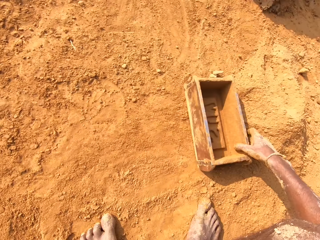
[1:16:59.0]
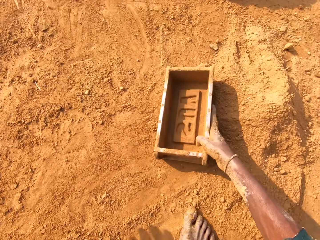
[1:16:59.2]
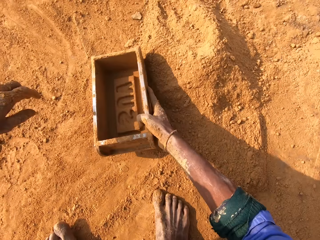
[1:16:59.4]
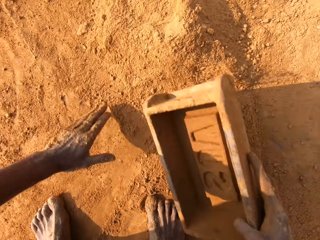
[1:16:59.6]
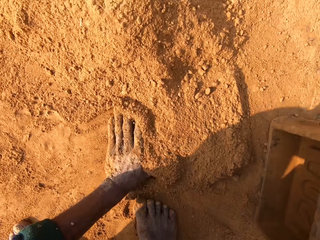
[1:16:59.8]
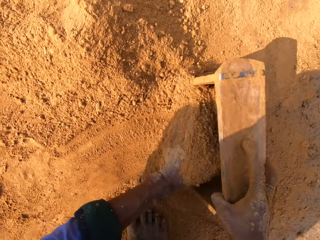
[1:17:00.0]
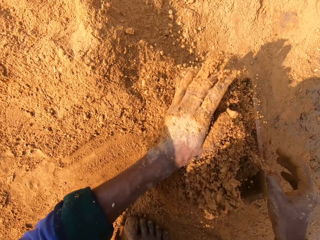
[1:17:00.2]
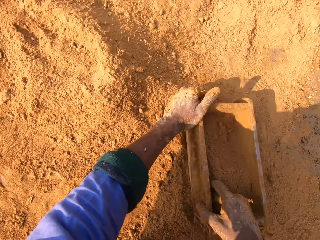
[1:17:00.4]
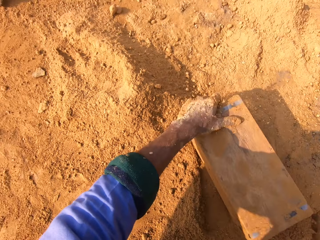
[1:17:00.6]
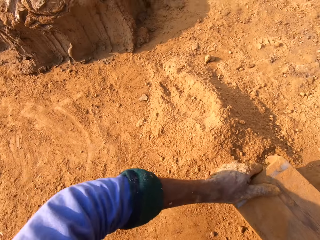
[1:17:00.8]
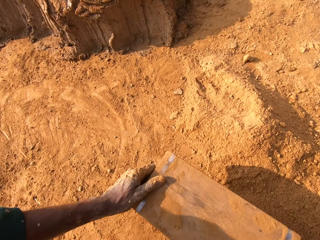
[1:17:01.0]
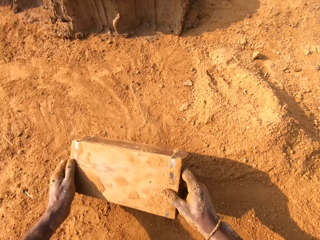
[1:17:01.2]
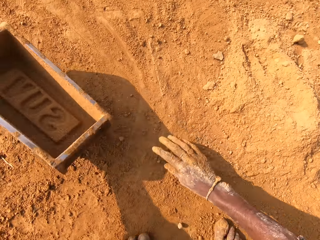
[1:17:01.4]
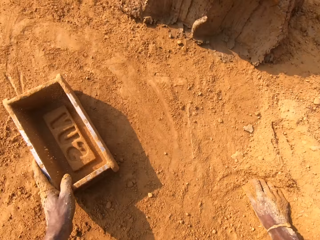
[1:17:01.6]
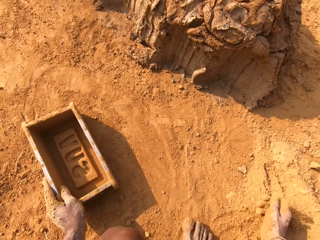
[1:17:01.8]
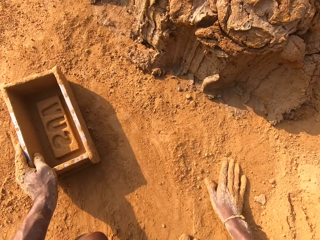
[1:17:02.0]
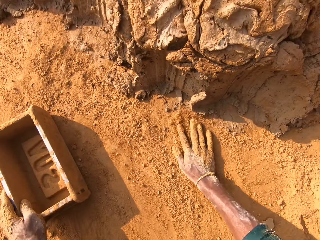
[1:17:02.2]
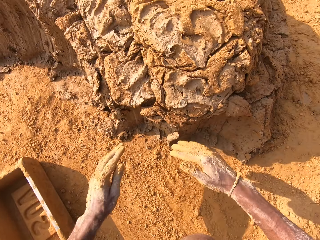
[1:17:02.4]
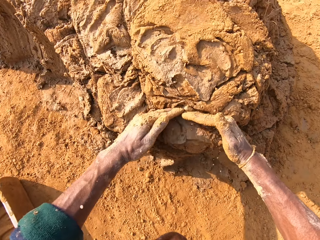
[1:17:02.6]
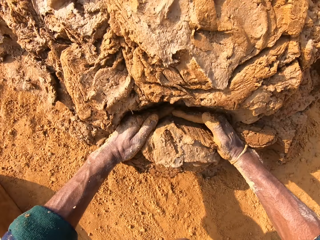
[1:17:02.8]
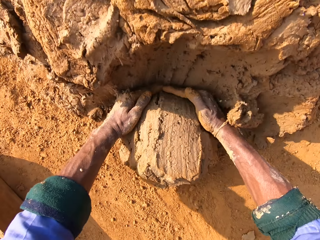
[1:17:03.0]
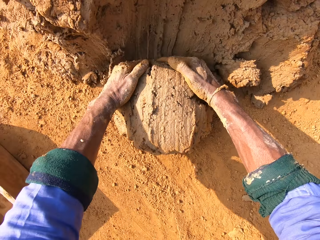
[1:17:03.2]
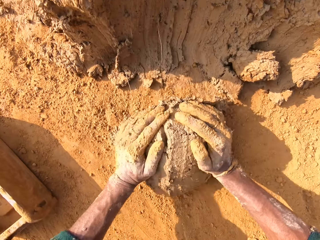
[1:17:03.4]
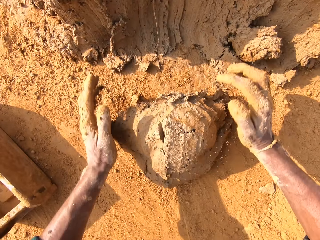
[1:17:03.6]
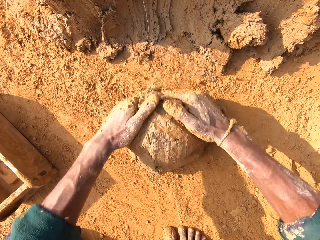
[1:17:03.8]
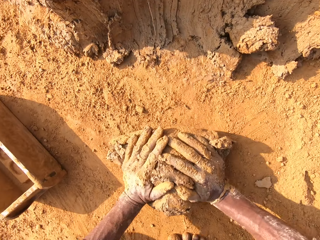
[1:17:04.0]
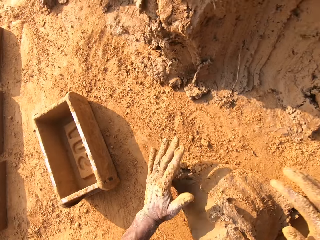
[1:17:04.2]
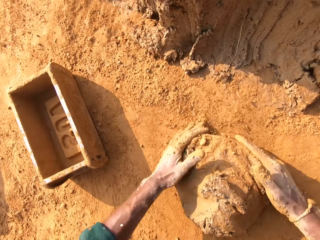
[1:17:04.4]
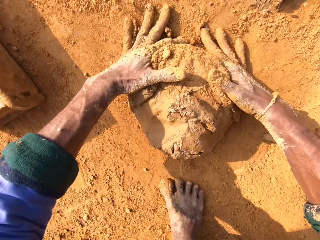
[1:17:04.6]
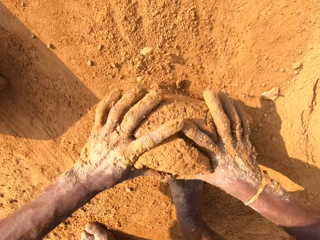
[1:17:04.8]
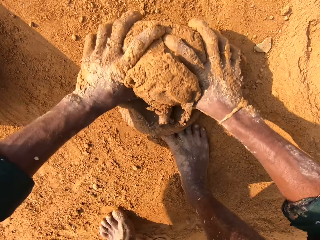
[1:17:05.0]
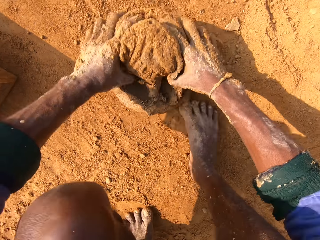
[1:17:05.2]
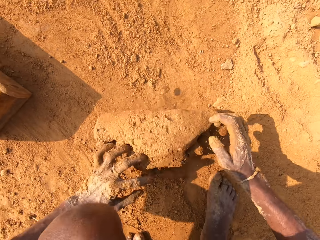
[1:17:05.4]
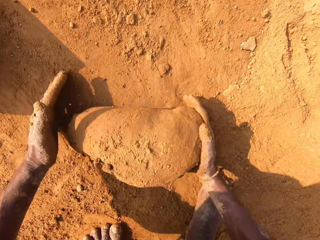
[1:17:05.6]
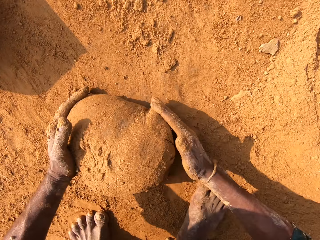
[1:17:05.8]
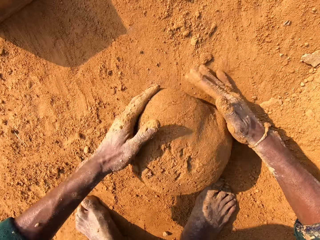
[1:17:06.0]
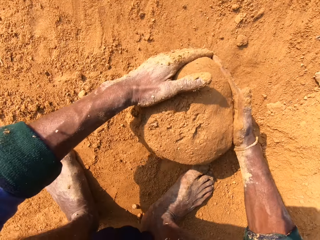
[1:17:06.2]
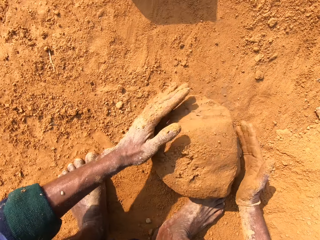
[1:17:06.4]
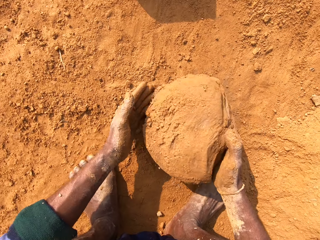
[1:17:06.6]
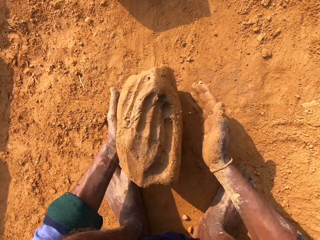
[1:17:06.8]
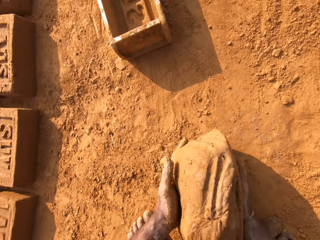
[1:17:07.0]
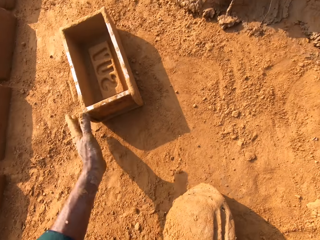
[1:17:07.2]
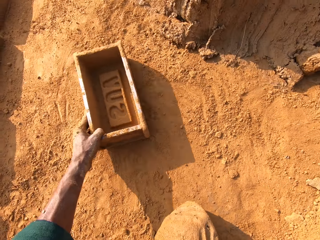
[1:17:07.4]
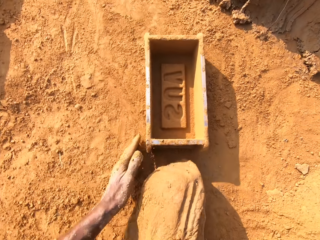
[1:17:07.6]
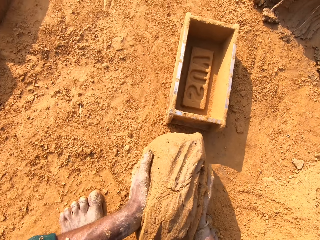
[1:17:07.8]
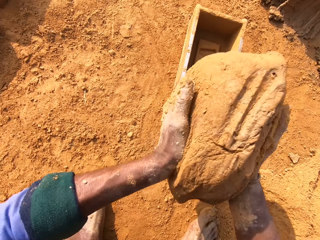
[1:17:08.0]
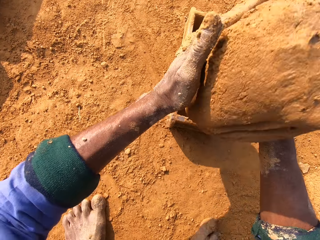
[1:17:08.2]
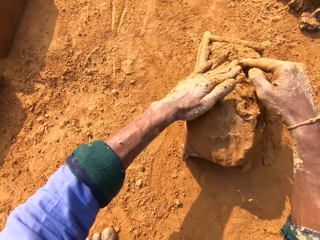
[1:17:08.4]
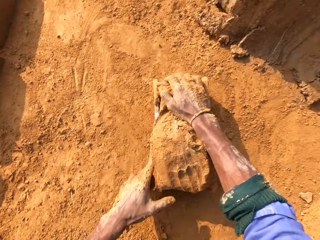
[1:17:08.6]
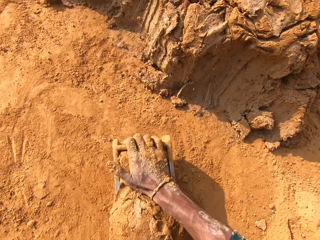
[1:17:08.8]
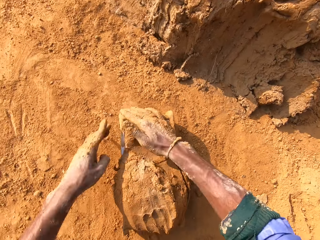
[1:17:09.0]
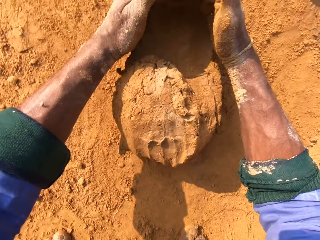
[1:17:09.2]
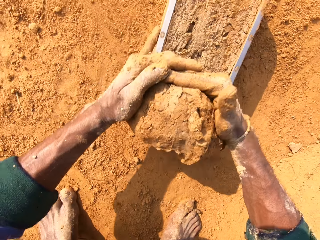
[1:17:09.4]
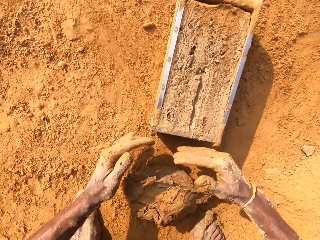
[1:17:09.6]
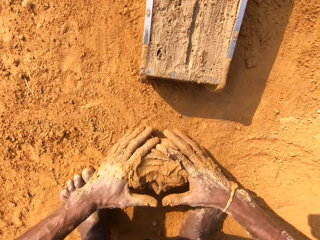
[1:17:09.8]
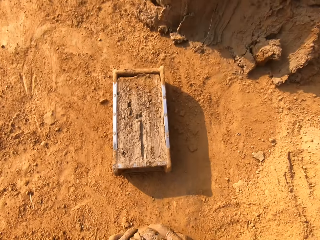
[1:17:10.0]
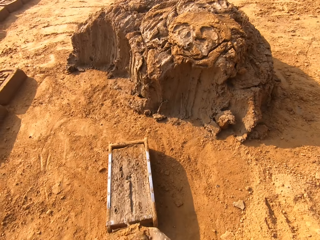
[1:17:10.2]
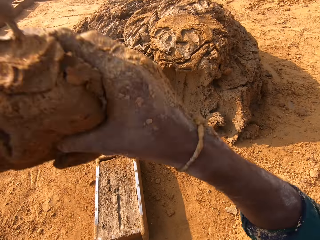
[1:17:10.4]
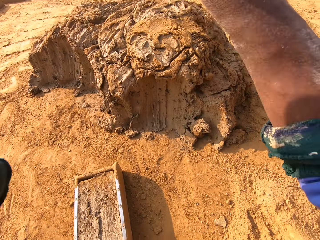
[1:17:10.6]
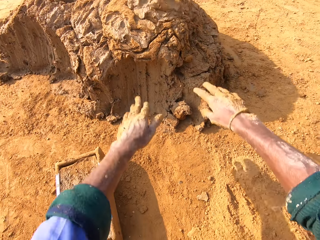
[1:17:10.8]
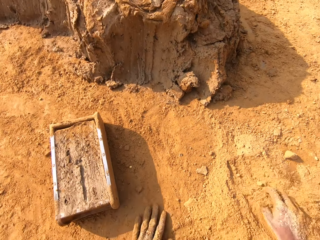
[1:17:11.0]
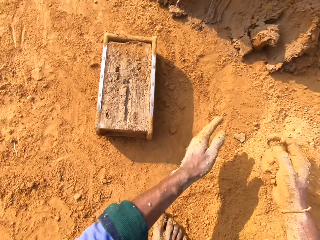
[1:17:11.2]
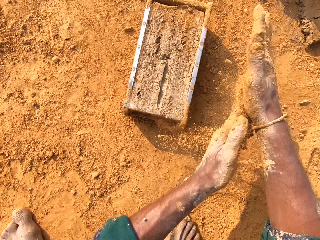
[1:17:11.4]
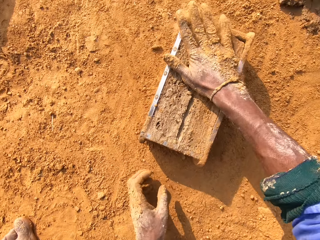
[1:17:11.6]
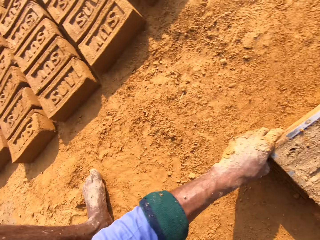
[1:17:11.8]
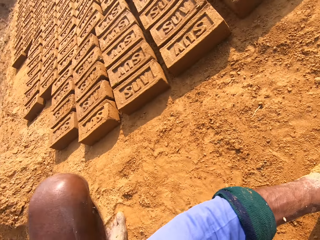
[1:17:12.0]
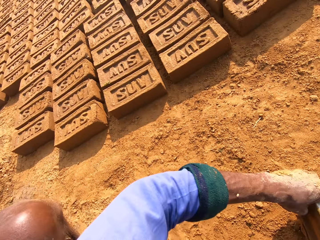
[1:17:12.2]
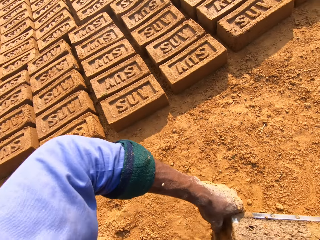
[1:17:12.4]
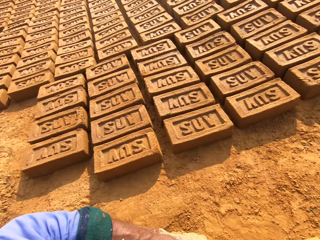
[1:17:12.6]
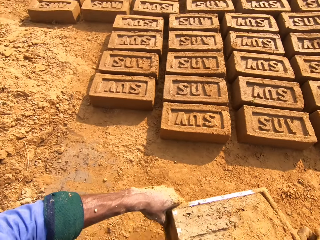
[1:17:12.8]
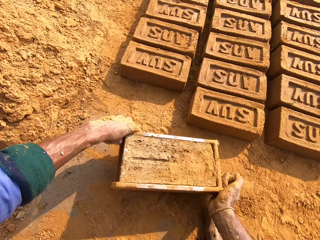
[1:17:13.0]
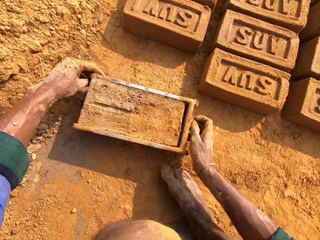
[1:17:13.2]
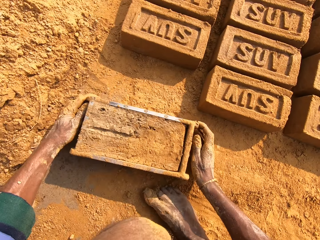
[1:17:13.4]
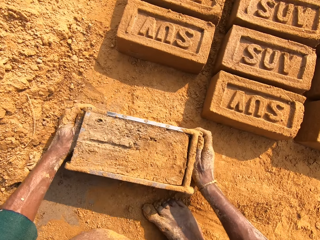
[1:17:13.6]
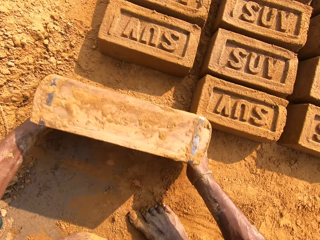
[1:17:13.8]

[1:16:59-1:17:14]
The camera wearer puts sand into the clay mold. They remove sand from the clay mold. They scoop the clay. They roll the clay. They put the clay in the brick mold. They remove the excess clay. They put back the clay. They put sand on the brick mold.

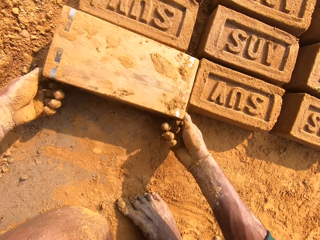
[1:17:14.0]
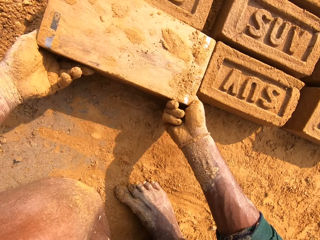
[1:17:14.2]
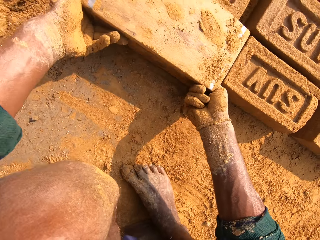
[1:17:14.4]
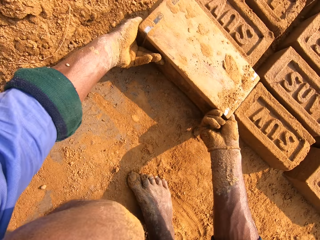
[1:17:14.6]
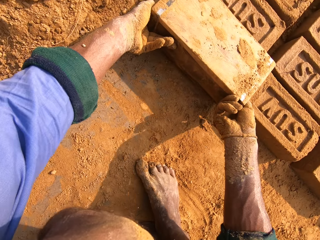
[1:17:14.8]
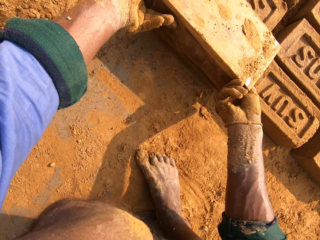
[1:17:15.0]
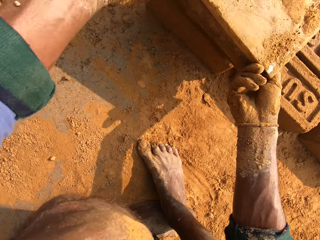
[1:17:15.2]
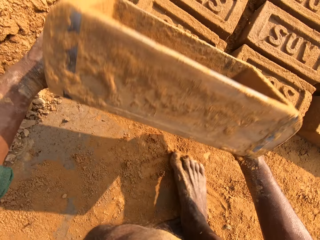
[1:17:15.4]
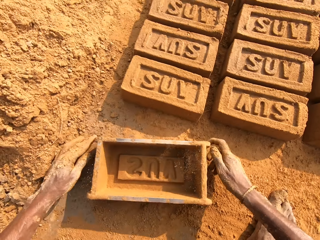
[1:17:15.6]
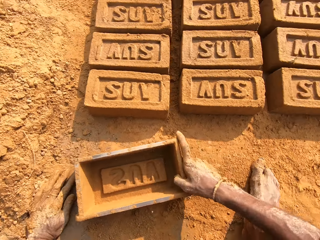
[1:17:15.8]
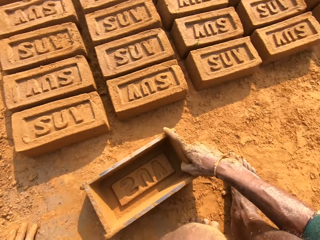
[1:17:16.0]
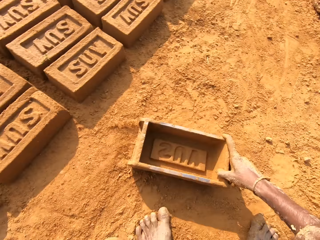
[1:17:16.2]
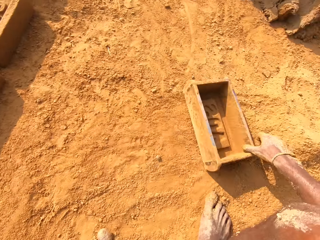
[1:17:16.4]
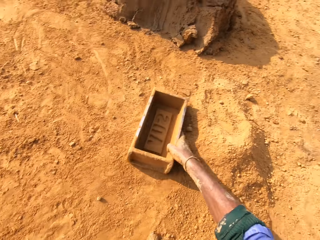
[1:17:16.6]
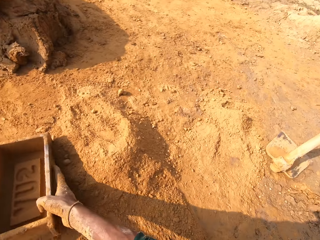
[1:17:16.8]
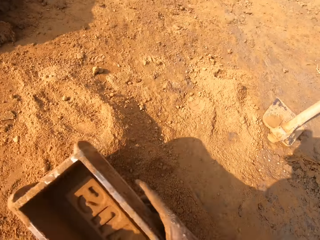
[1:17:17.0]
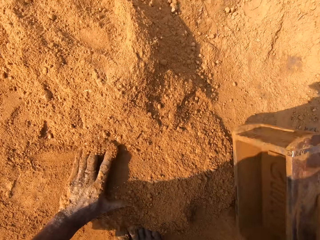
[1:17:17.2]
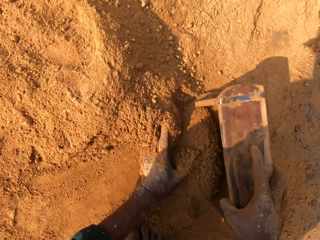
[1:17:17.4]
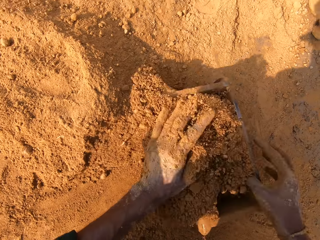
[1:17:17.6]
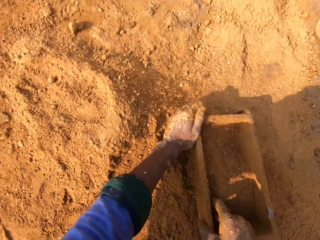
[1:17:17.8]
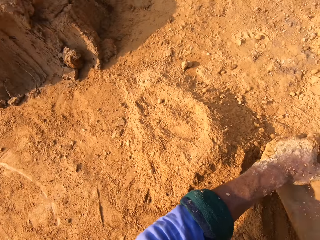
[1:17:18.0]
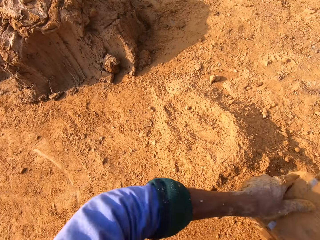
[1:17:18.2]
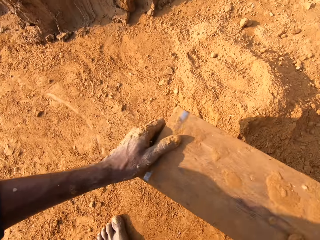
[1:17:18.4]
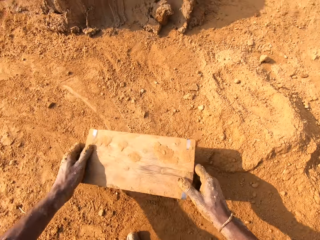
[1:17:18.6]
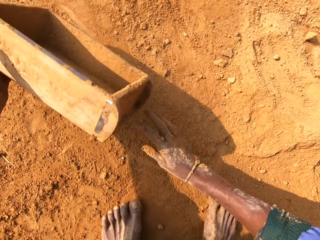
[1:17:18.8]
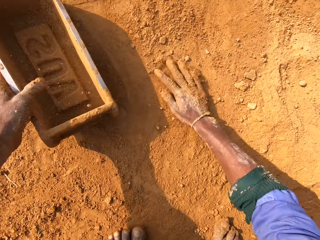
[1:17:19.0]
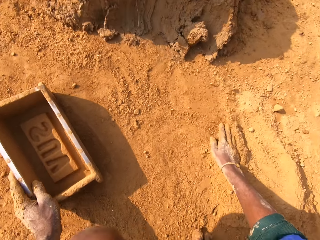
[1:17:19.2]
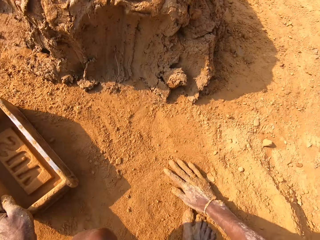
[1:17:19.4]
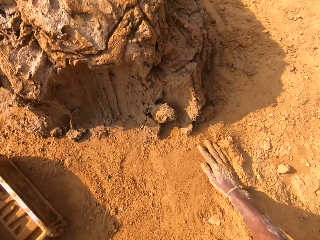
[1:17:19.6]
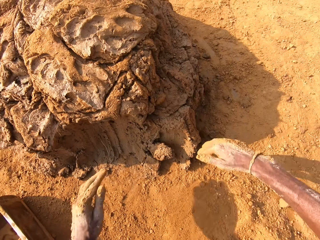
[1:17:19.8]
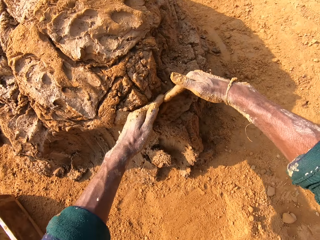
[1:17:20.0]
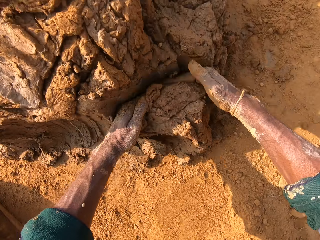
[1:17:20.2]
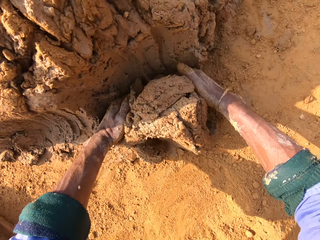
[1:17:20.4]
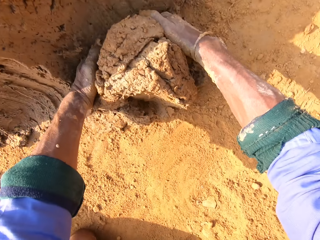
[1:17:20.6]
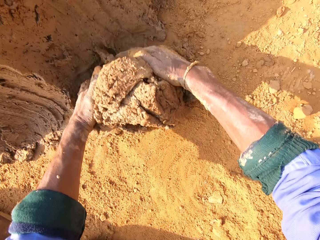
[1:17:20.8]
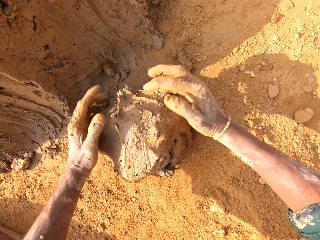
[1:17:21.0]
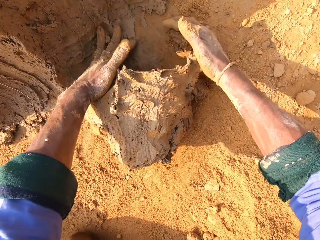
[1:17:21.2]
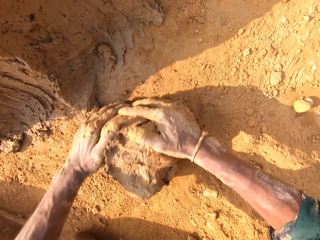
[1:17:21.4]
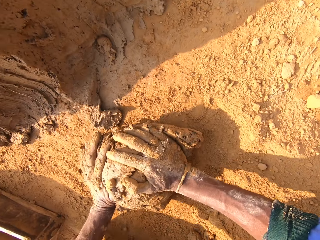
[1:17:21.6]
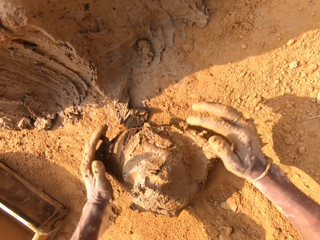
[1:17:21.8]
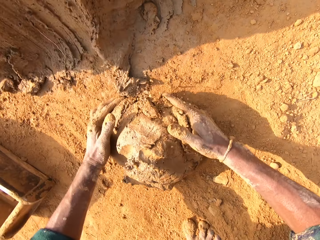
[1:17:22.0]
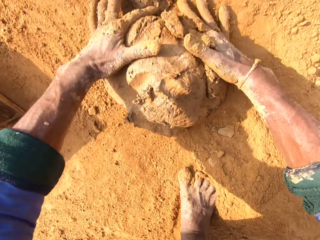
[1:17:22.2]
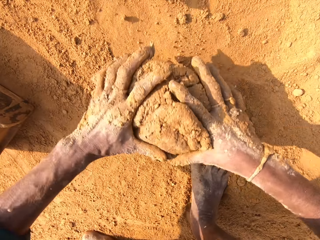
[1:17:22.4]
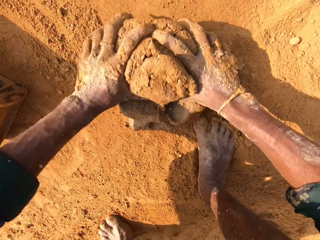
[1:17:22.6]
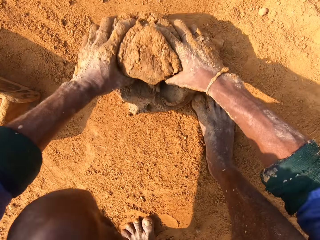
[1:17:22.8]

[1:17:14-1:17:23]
The camera wearer puts the clay brick on the ground. They put sand into the clay mold. They remove sand from the clay mold. They scoop the clay. They cut the clay with the hand. They roll the clay.
